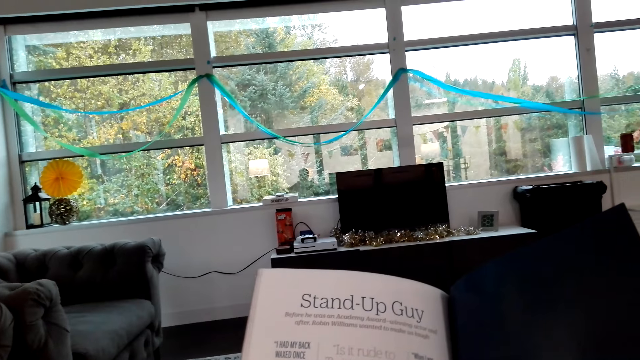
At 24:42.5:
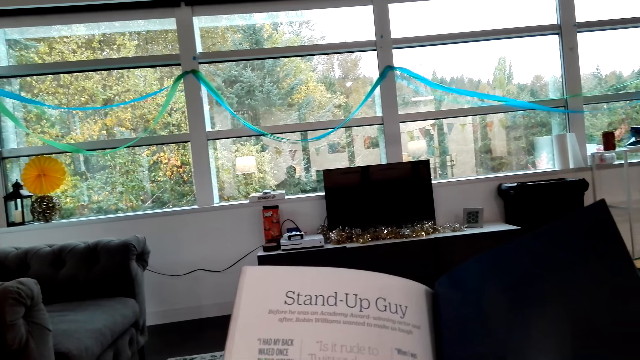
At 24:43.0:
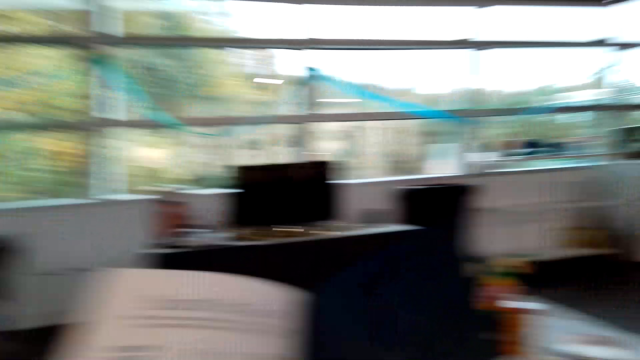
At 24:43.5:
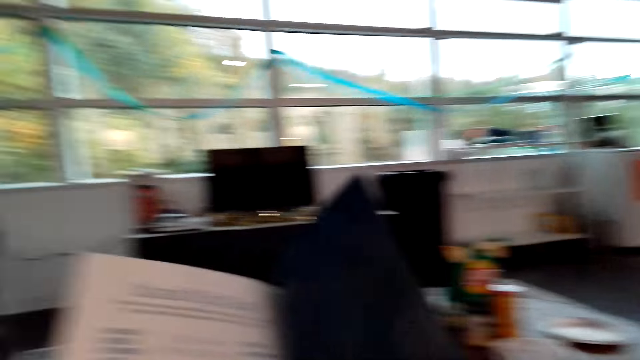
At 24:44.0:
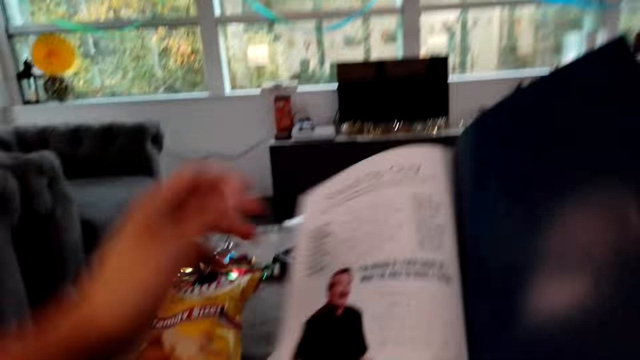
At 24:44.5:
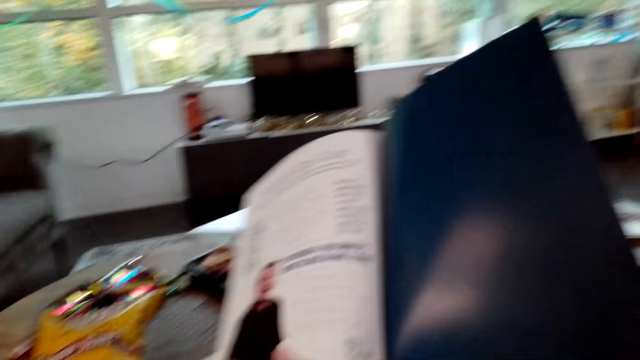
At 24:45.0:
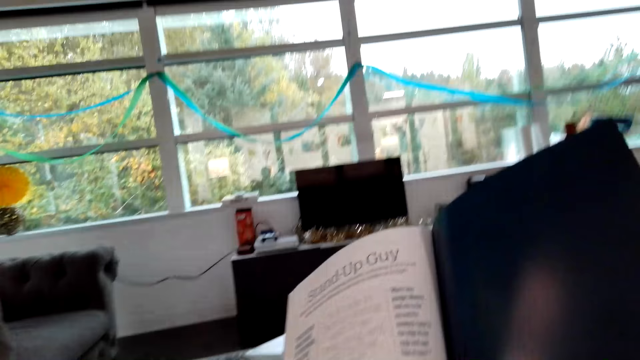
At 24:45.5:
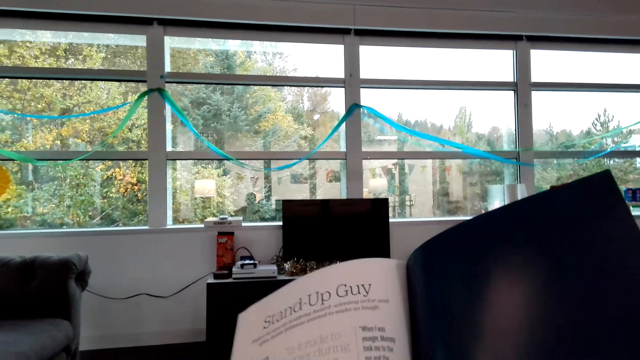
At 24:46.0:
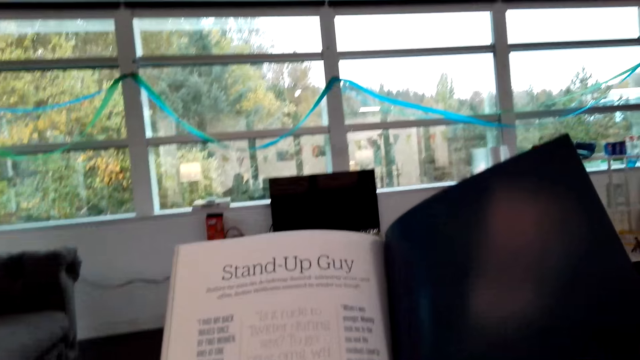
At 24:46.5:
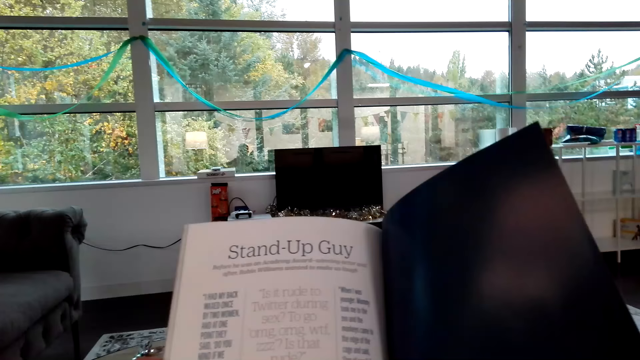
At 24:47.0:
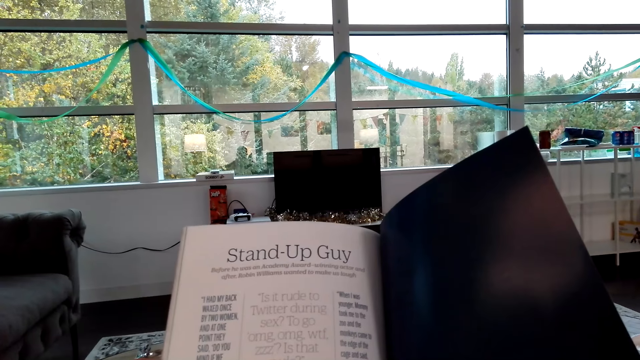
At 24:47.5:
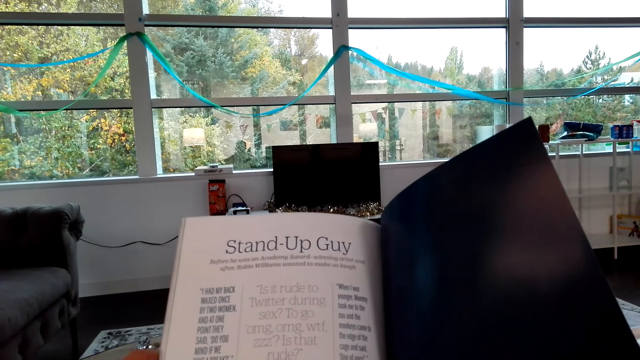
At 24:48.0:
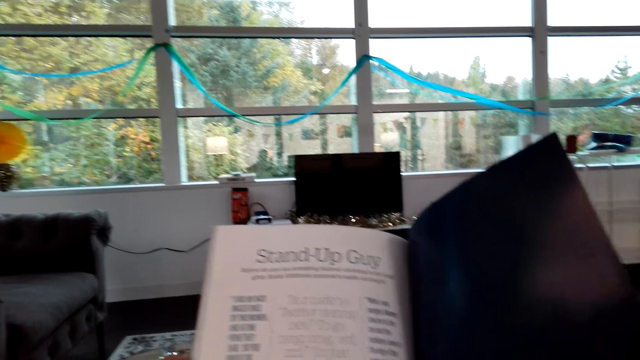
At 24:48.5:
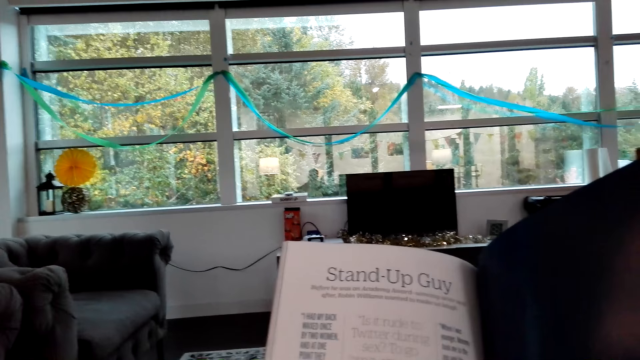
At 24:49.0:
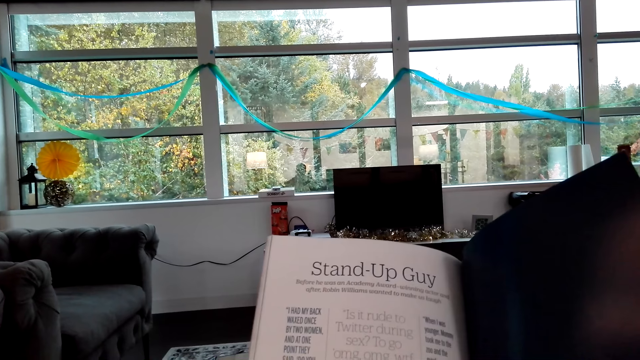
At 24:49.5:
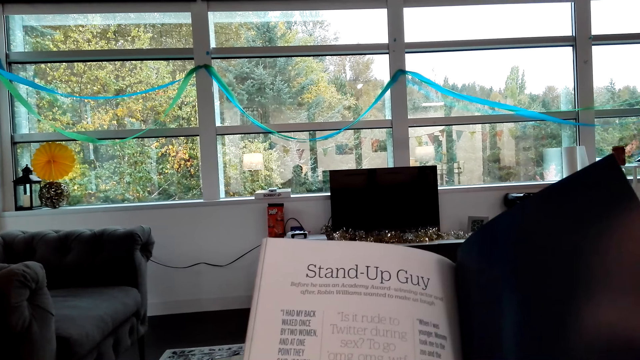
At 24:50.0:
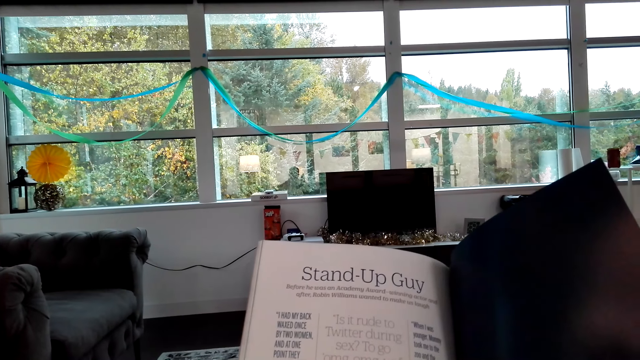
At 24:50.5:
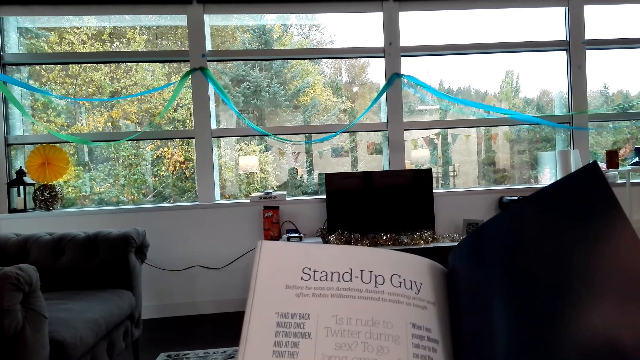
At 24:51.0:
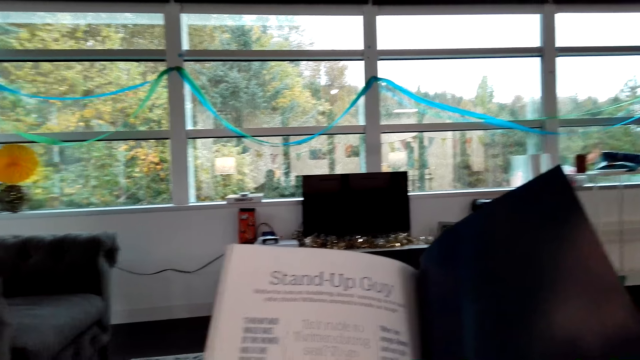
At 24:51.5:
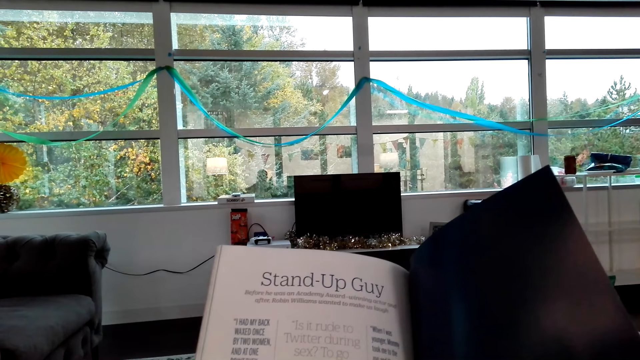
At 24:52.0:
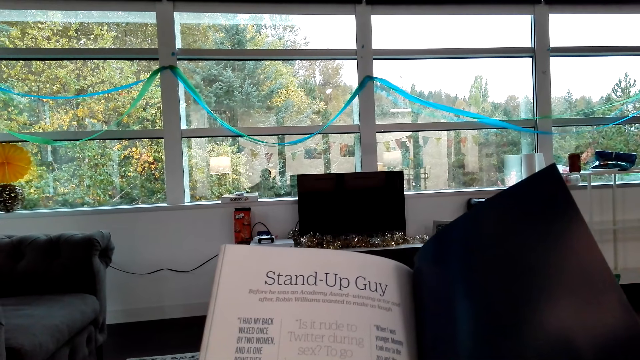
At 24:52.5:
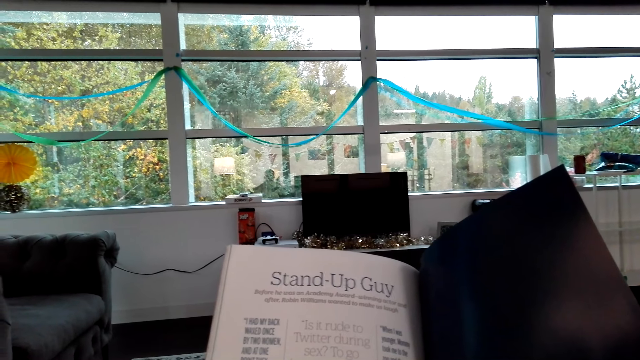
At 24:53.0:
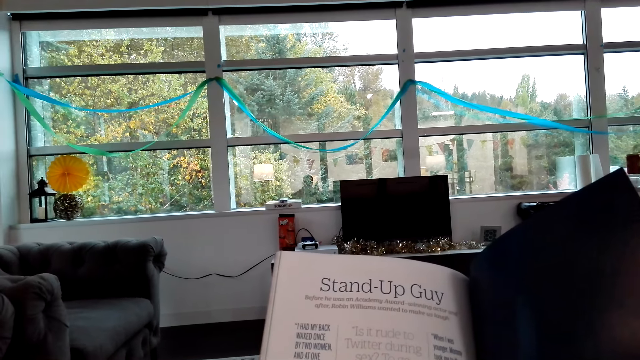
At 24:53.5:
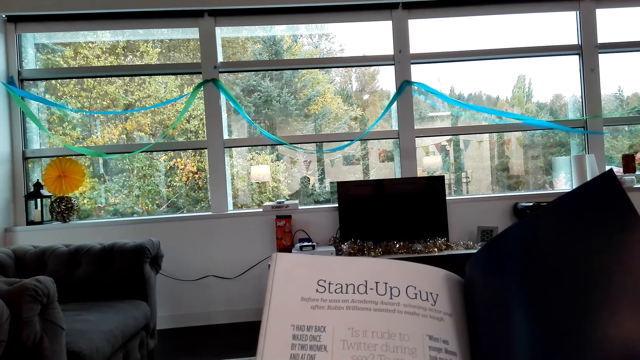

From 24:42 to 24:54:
The camera wearer looks around the hotel. He moves his left hand. He adjusts the camera. He reads the book.

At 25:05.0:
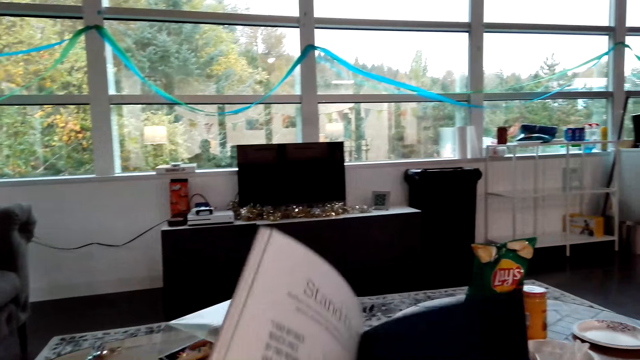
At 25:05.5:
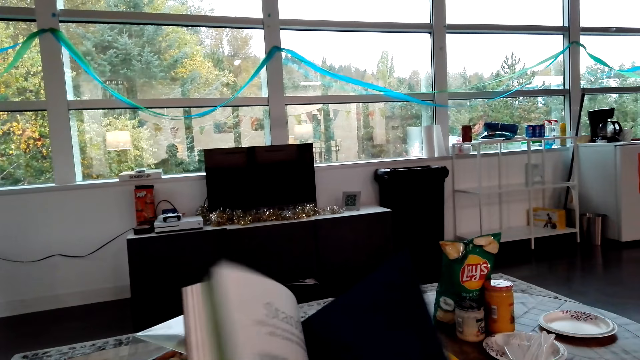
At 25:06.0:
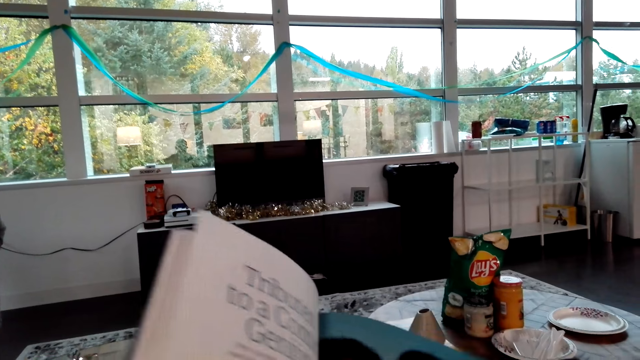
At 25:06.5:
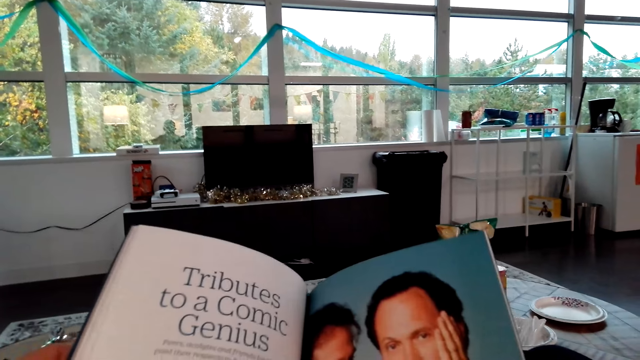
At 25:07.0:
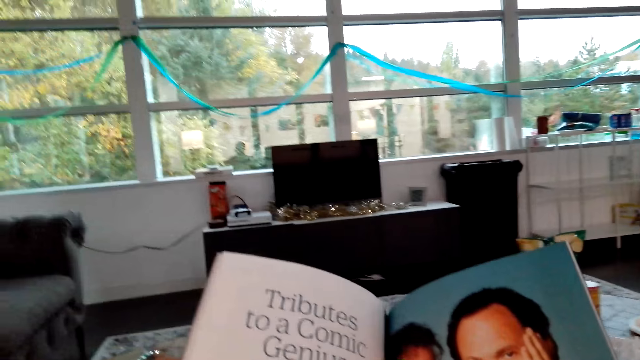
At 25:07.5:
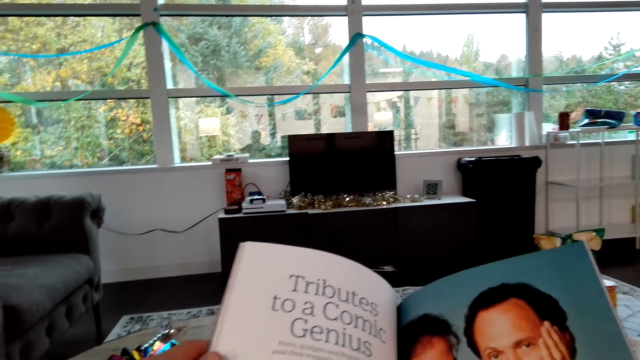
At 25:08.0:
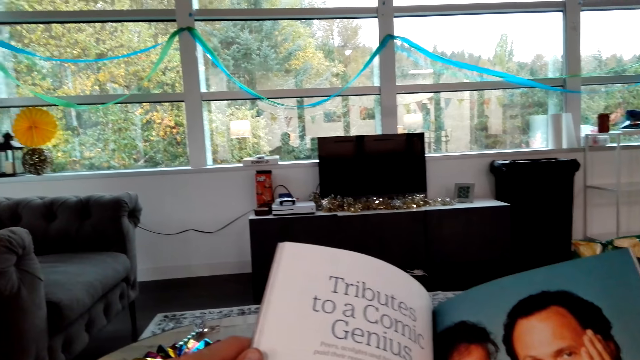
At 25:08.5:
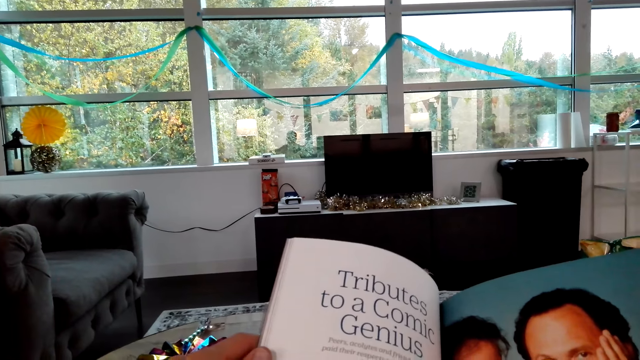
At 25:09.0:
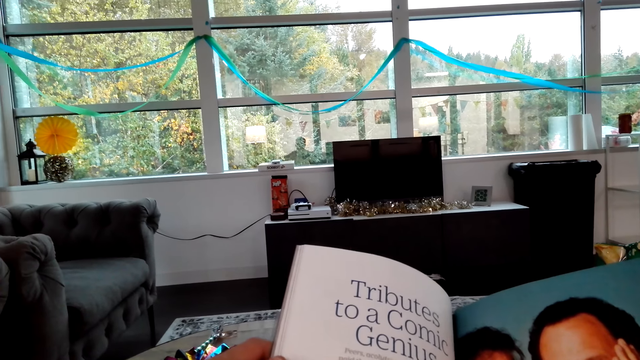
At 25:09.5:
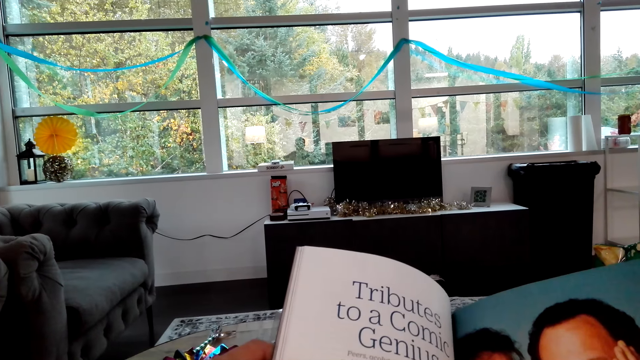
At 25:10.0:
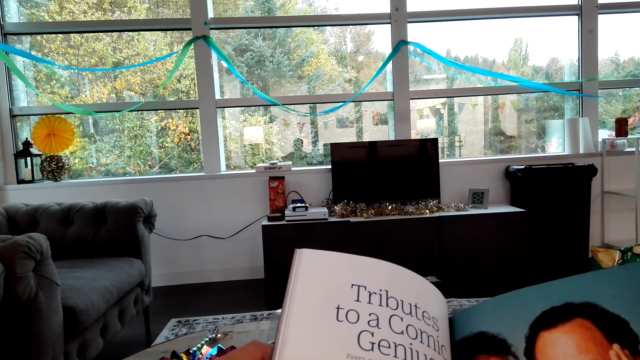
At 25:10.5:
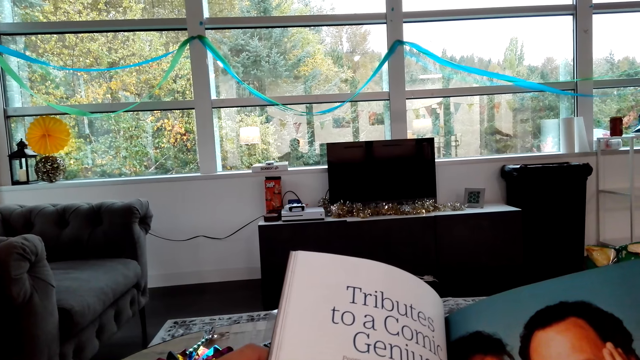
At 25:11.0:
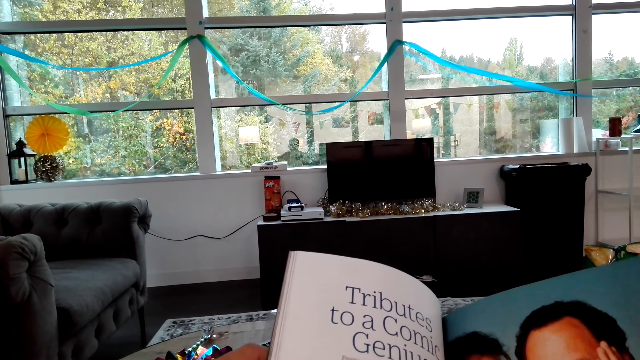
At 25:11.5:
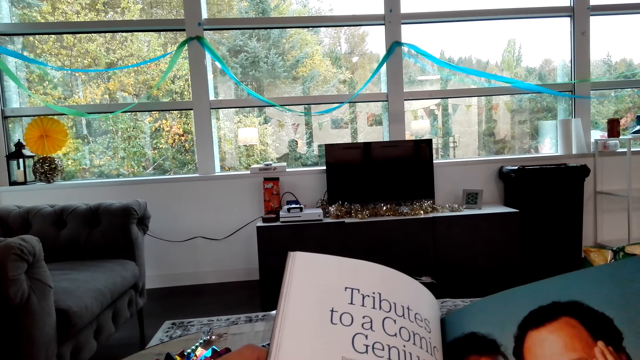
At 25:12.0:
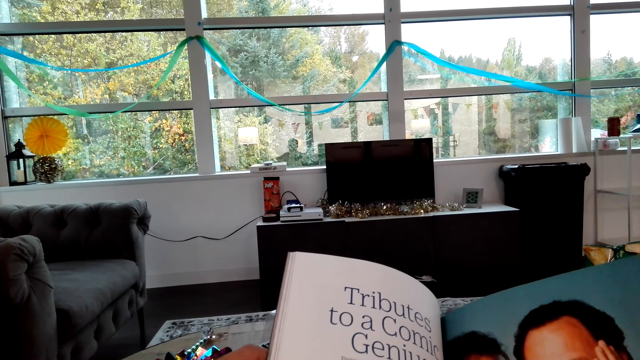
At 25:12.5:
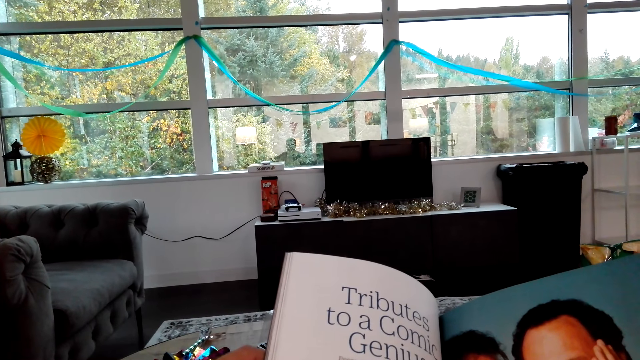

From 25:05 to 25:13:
The camera wearer opens the pages of the book. They read the book.
